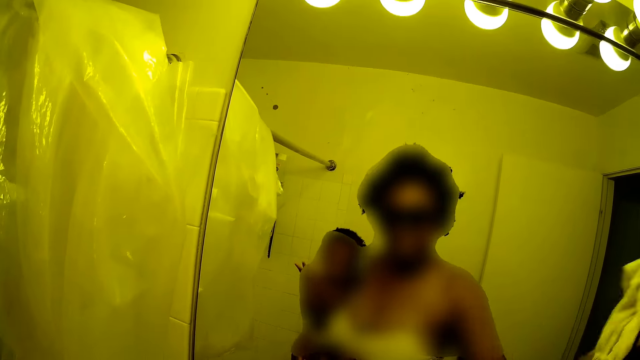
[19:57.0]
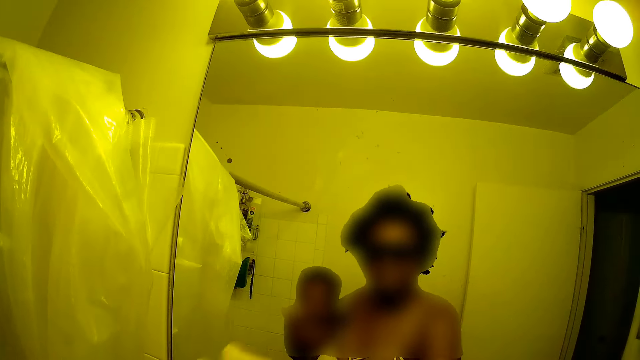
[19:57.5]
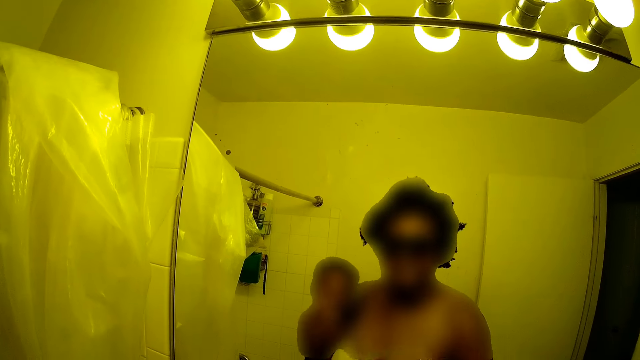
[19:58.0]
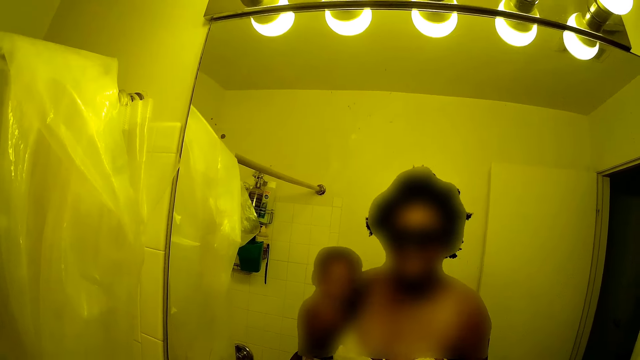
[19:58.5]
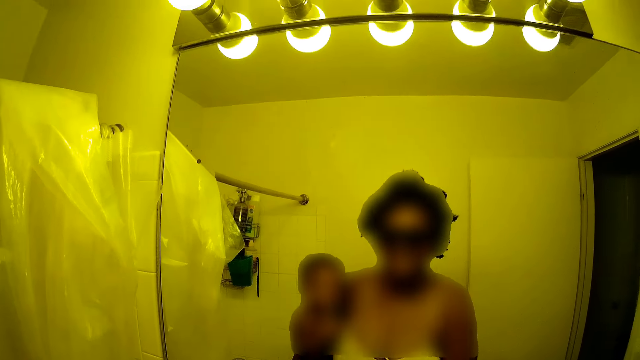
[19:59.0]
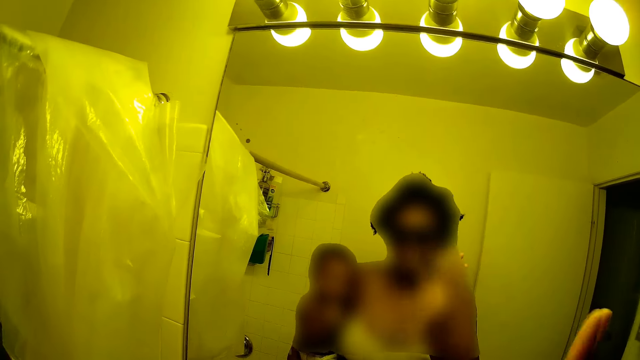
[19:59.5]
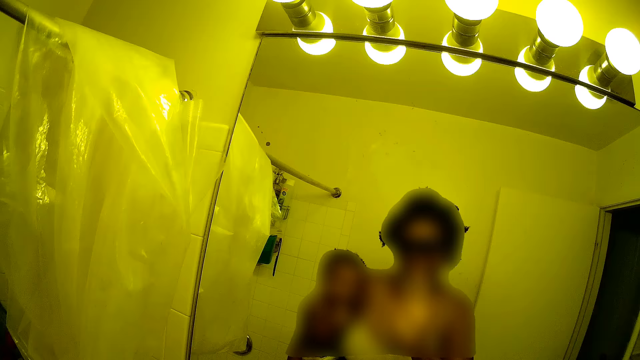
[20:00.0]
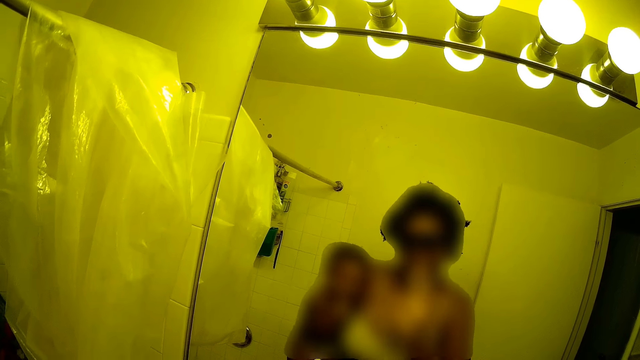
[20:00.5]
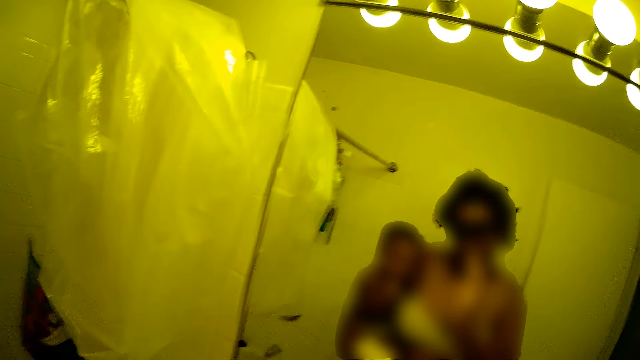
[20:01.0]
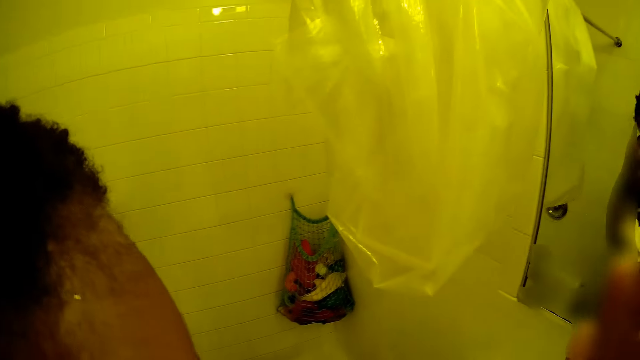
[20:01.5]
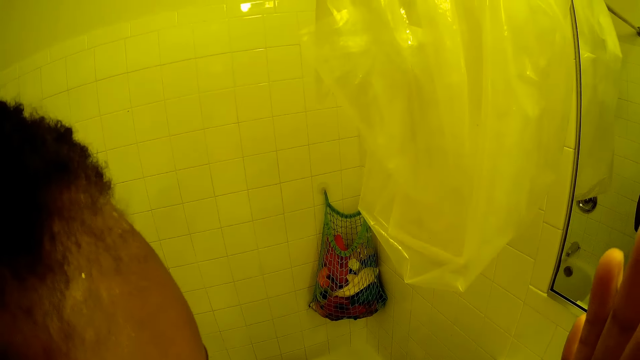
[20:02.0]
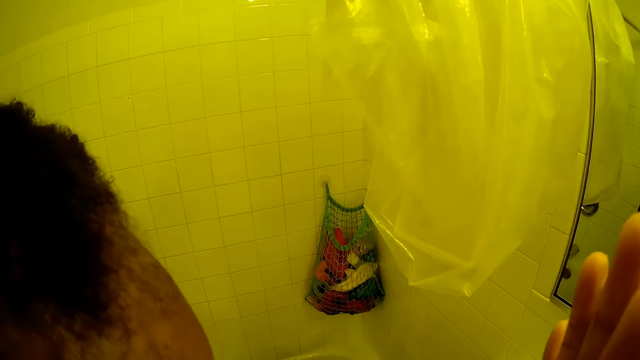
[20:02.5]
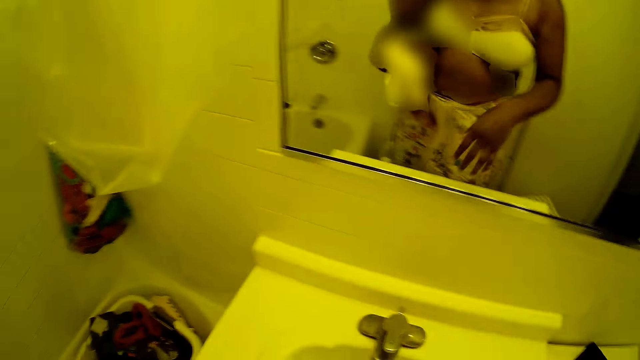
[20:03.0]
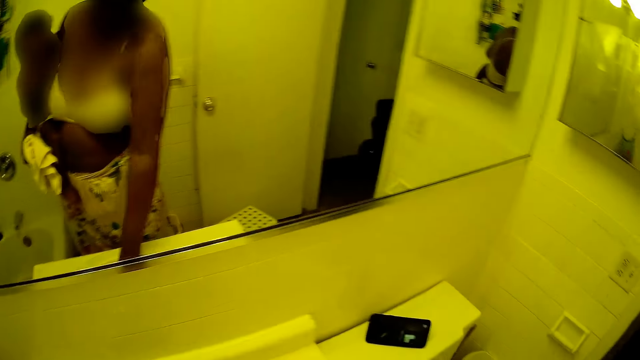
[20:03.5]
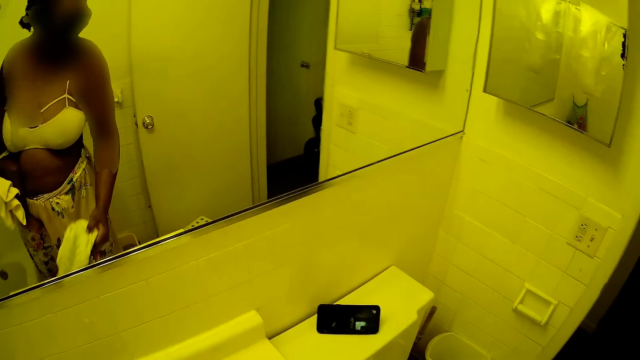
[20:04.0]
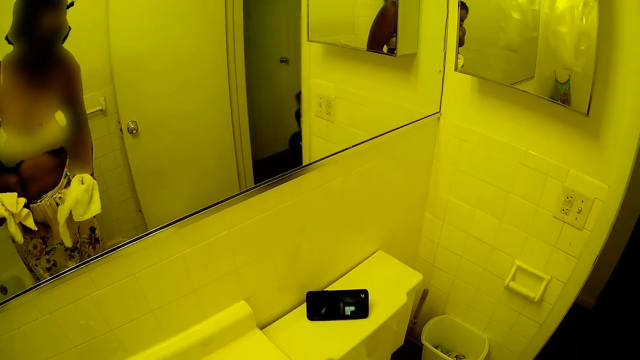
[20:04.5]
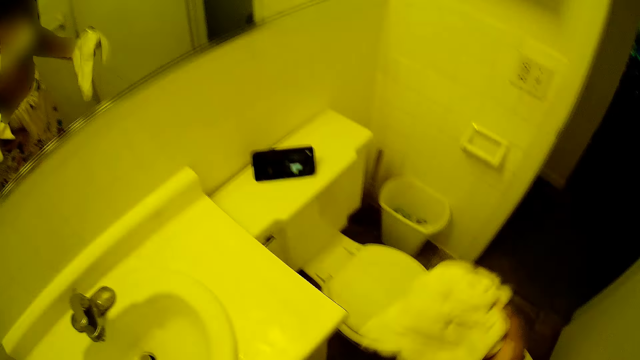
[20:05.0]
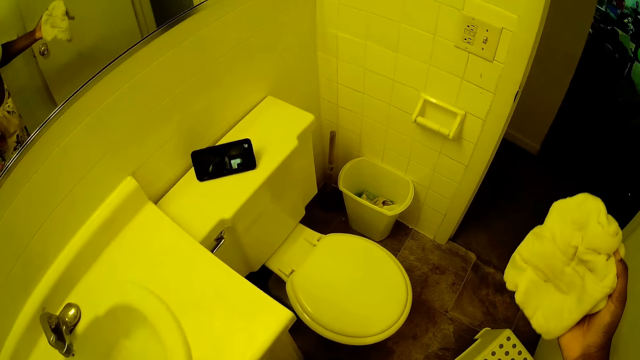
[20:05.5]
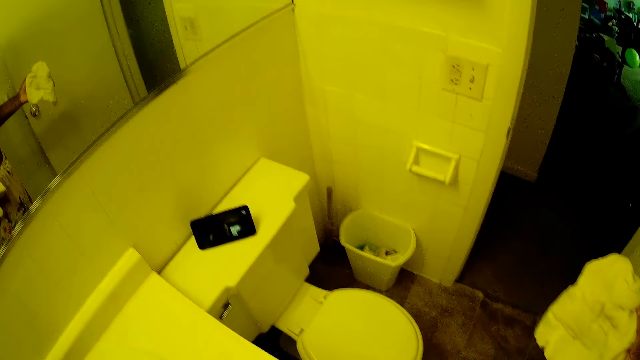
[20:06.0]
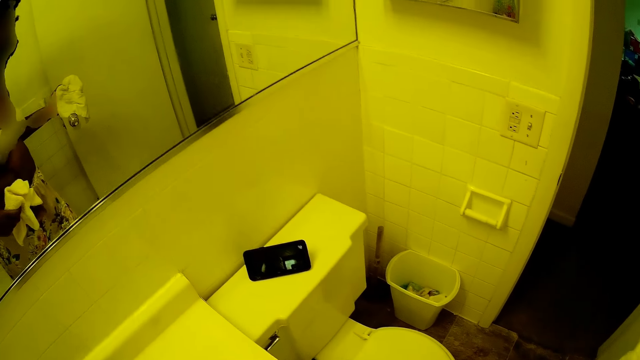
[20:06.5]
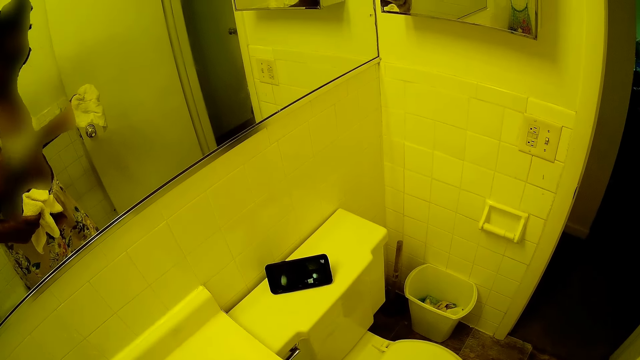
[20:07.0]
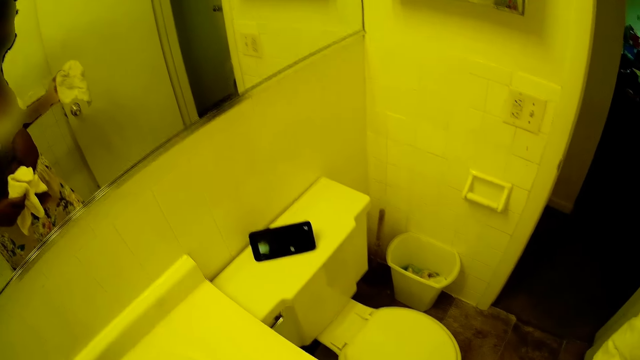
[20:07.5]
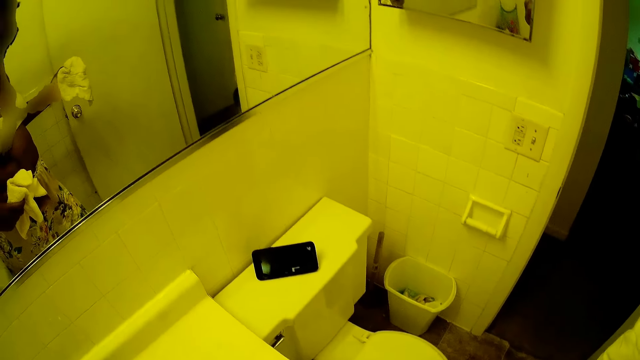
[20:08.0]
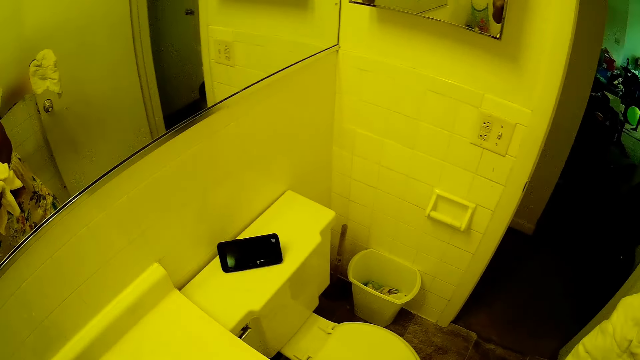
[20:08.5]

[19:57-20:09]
The camera wearer wipes the mirror with a towel. She waves her right hand in front of the mirror. She picks the rag with her right hand from the hand wash sink.

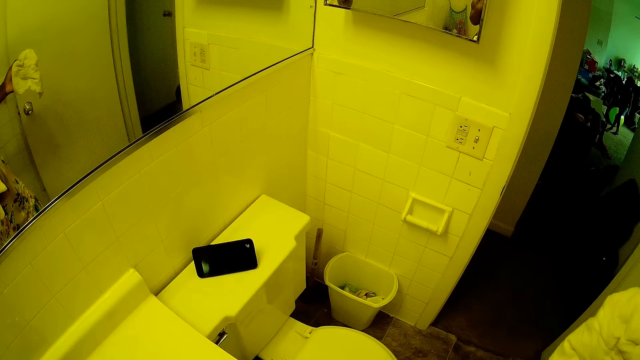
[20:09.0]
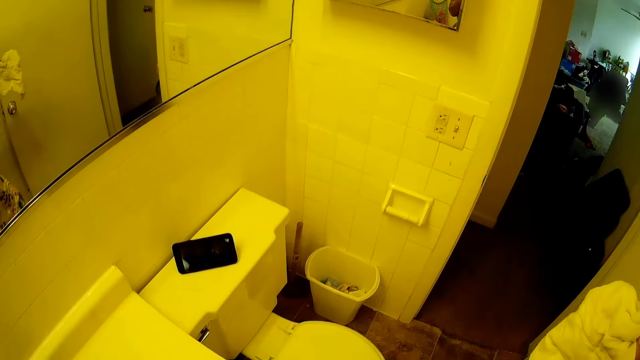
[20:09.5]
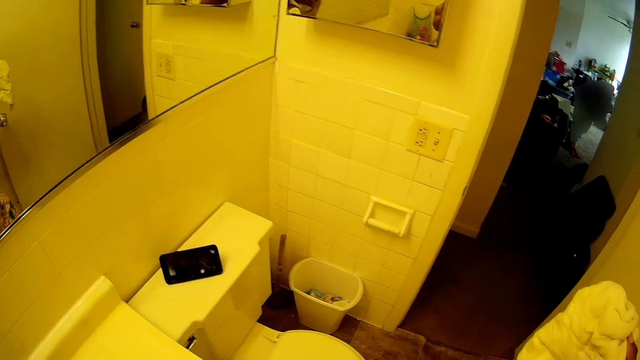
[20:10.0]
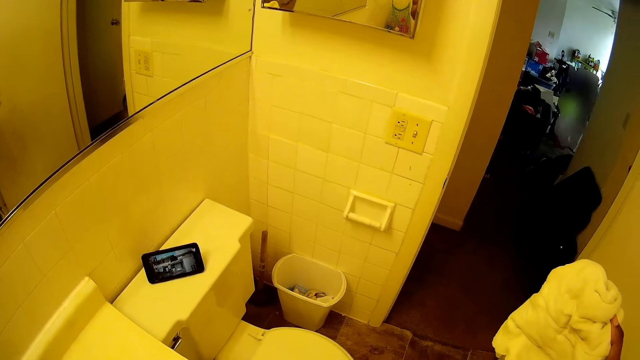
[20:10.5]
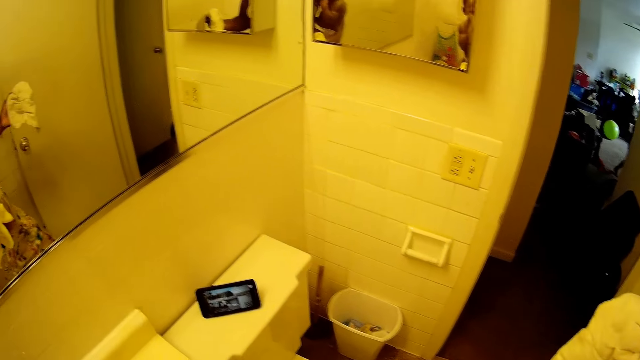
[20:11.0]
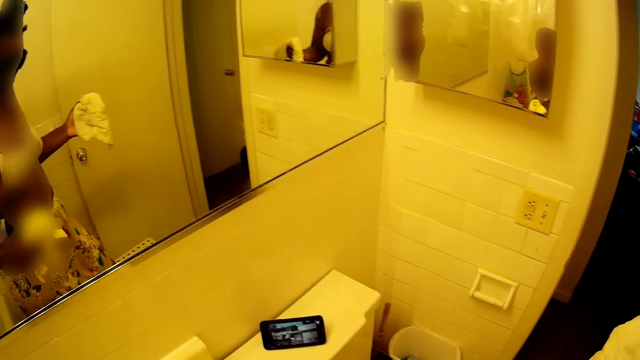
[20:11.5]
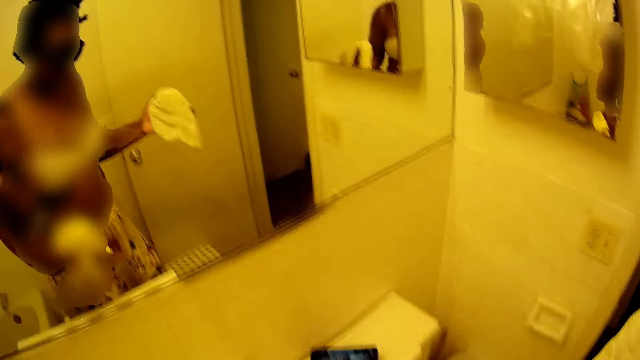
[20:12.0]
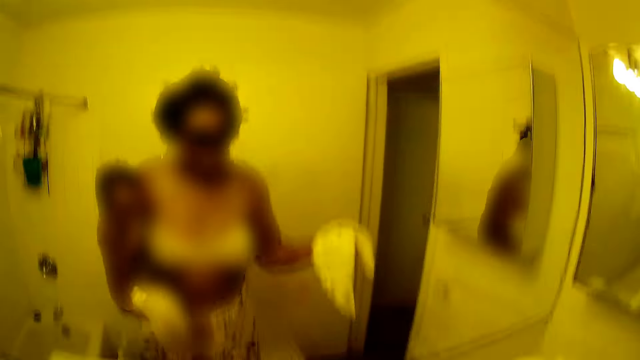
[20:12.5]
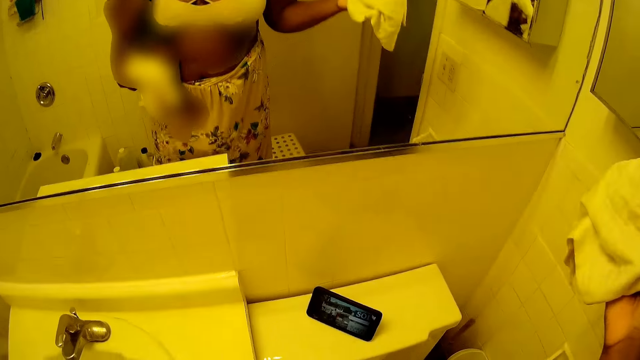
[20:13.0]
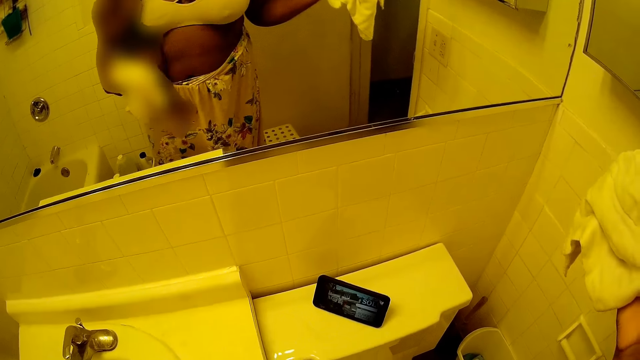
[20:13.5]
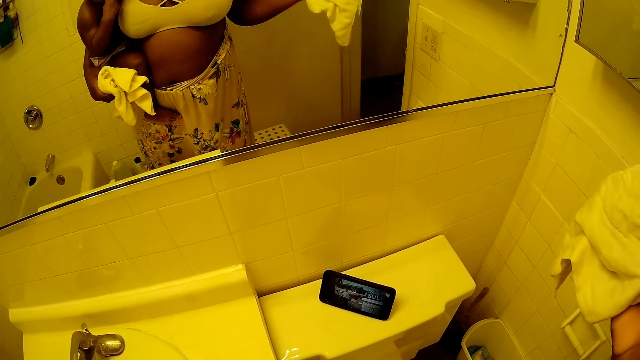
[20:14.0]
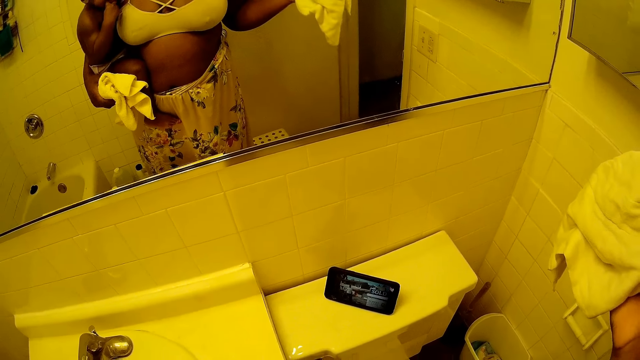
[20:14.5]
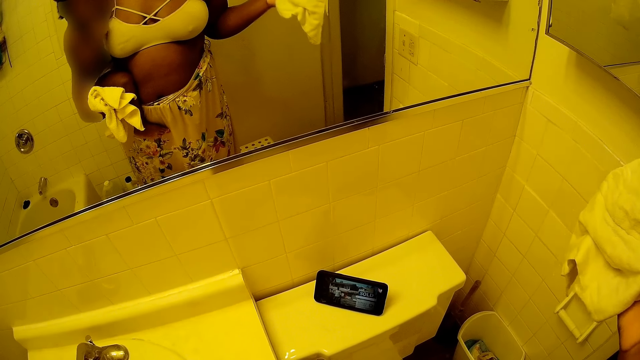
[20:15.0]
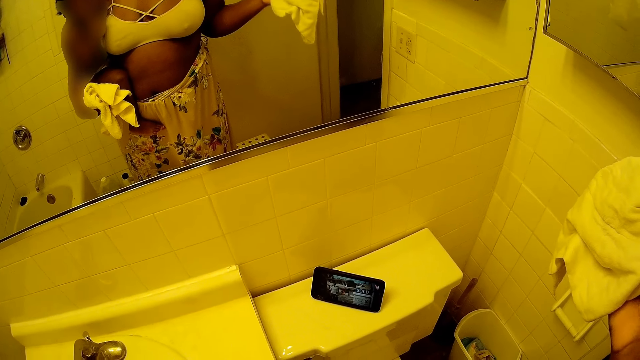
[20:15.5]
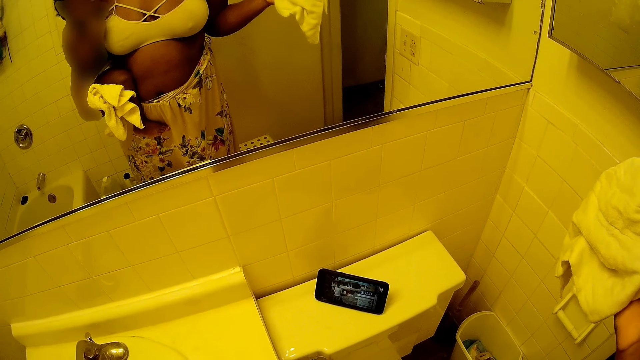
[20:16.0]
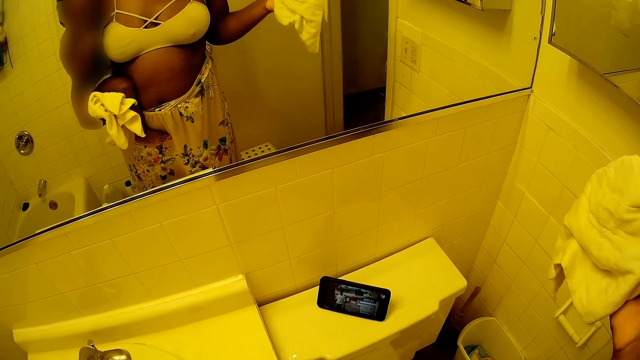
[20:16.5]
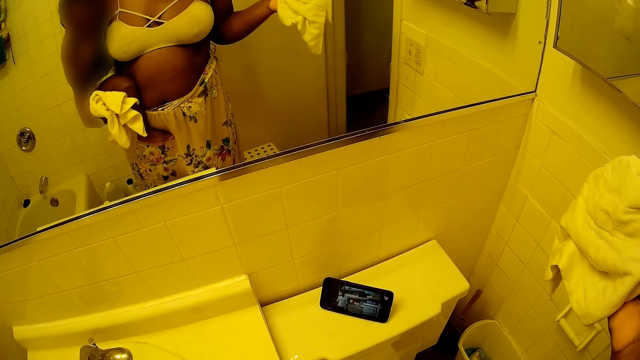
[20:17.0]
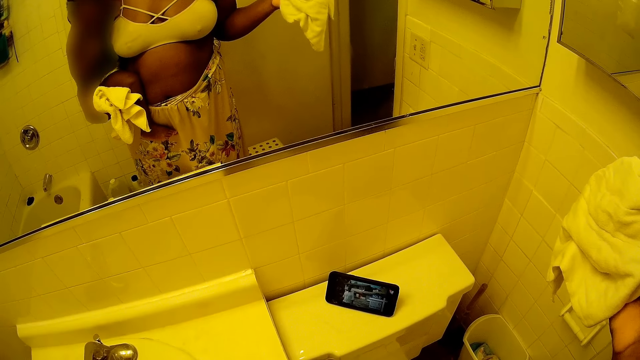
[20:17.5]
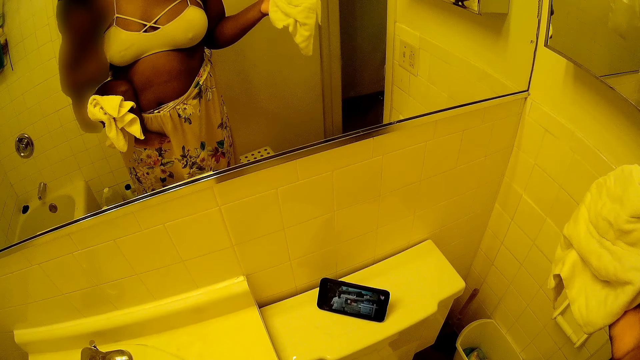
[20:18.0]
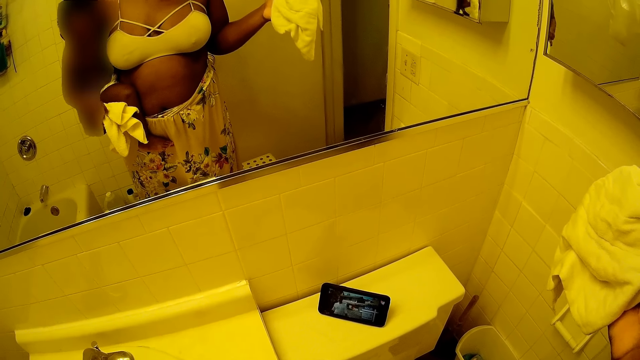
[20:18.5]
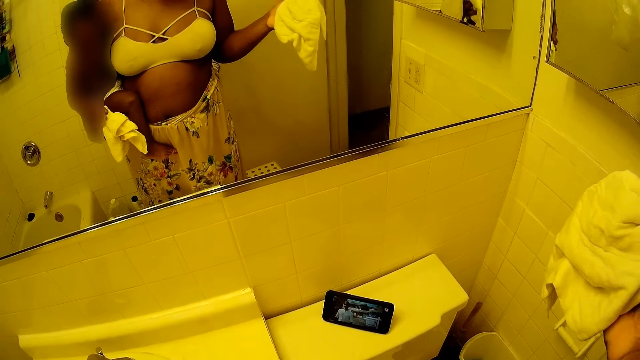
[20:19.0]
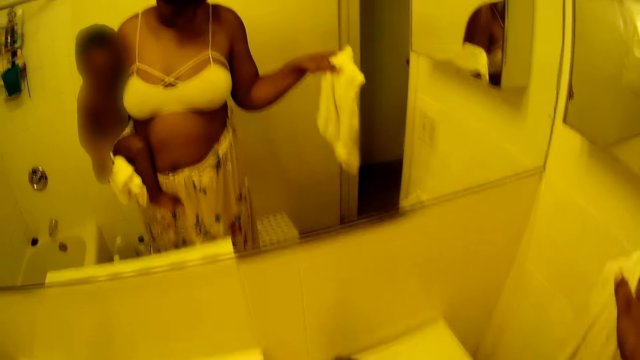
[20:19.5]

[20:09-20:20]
The camera wearer sees a movie on a phone.
